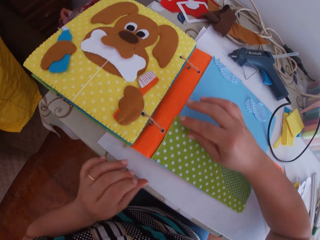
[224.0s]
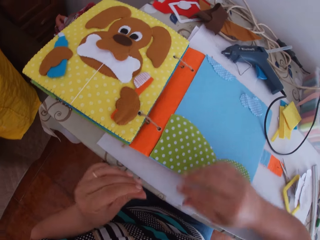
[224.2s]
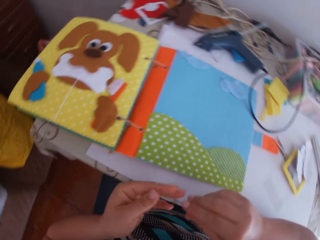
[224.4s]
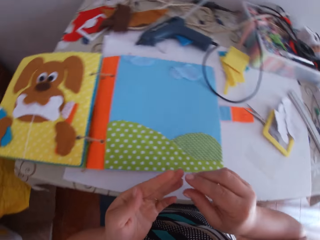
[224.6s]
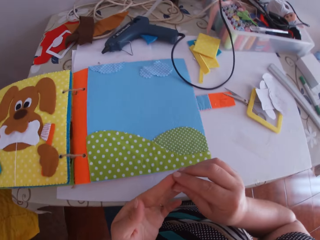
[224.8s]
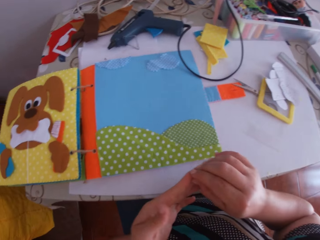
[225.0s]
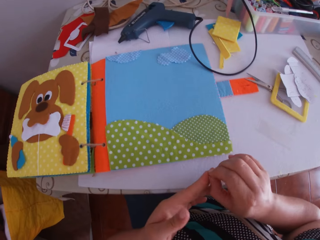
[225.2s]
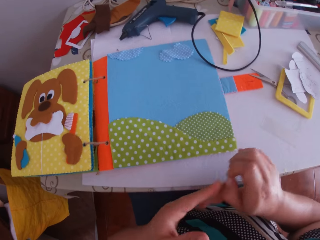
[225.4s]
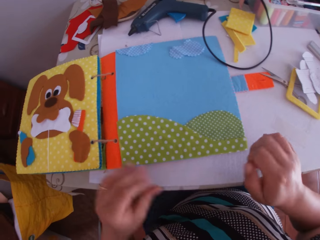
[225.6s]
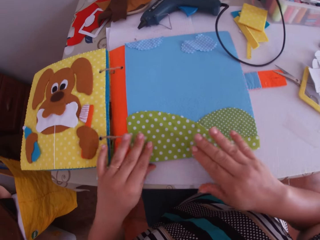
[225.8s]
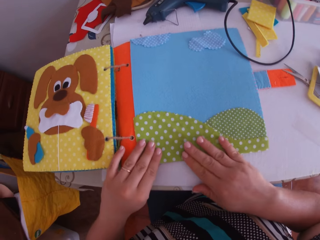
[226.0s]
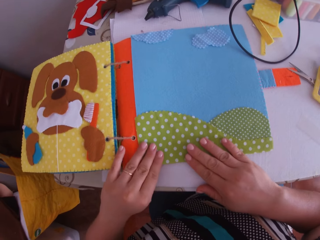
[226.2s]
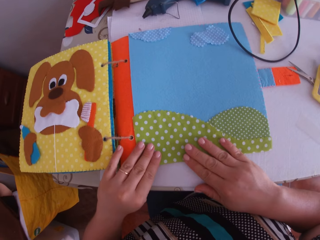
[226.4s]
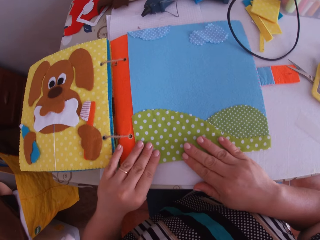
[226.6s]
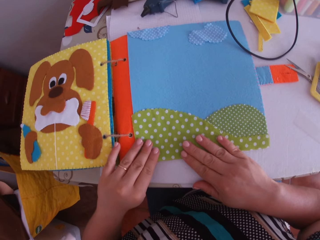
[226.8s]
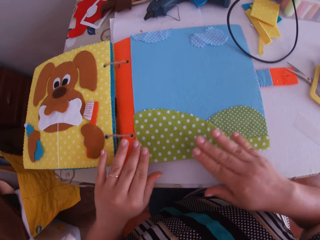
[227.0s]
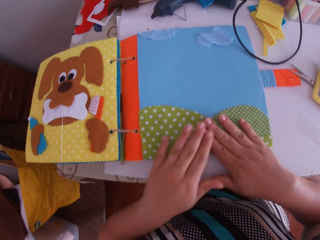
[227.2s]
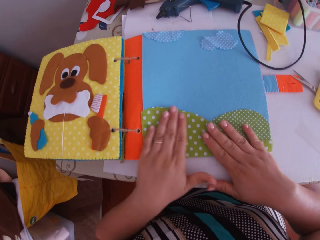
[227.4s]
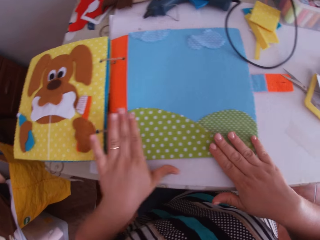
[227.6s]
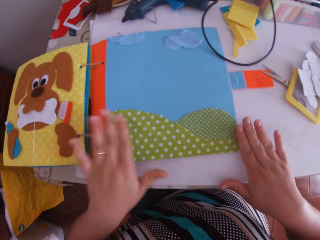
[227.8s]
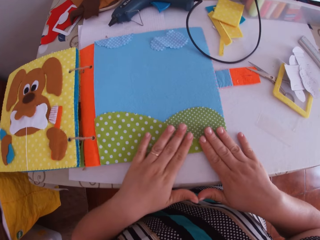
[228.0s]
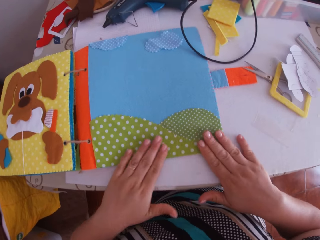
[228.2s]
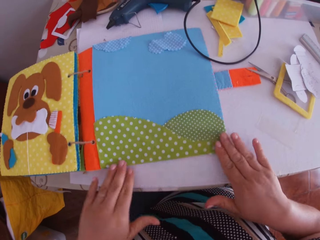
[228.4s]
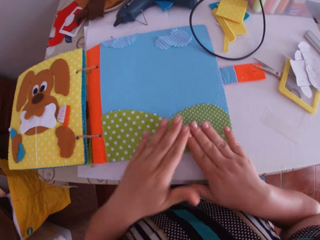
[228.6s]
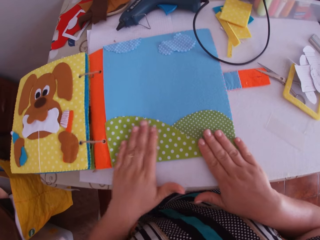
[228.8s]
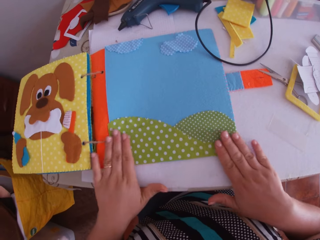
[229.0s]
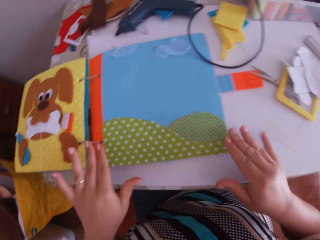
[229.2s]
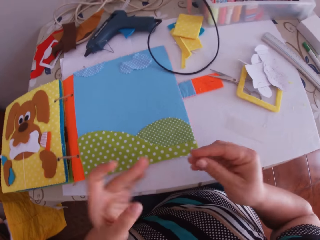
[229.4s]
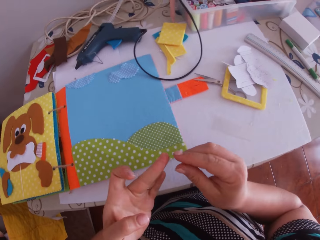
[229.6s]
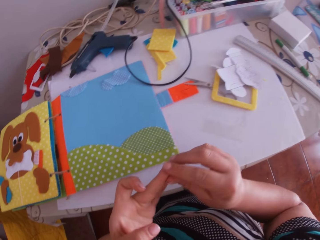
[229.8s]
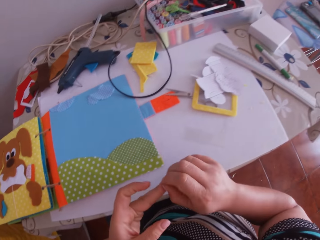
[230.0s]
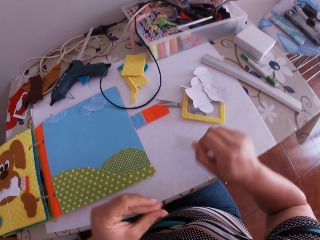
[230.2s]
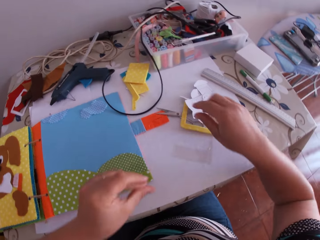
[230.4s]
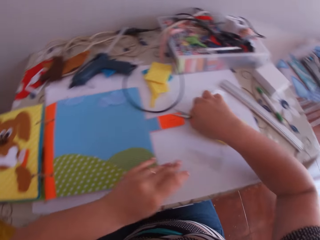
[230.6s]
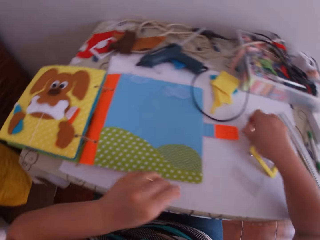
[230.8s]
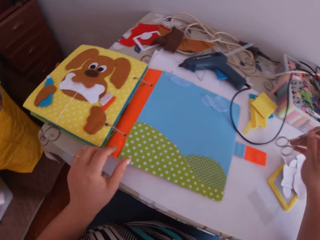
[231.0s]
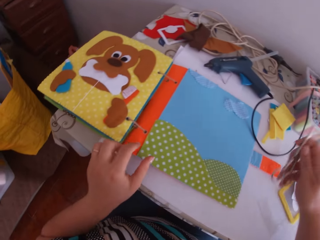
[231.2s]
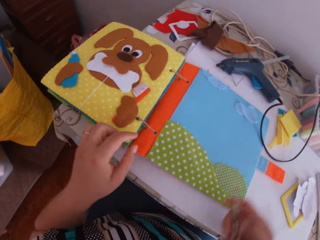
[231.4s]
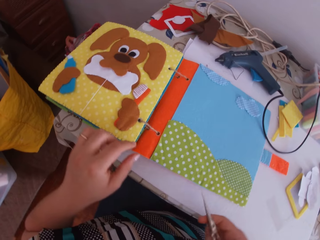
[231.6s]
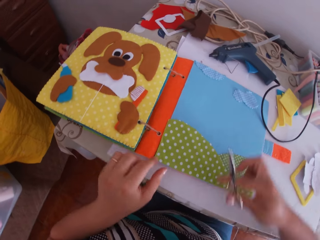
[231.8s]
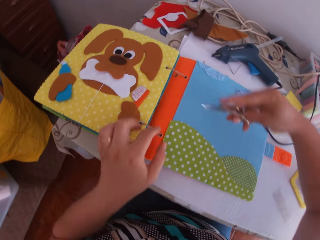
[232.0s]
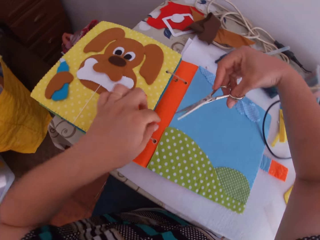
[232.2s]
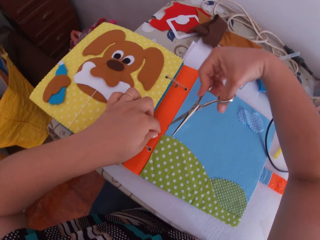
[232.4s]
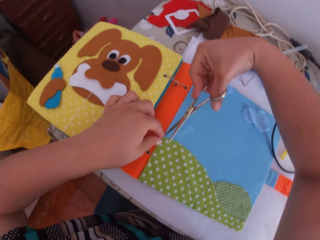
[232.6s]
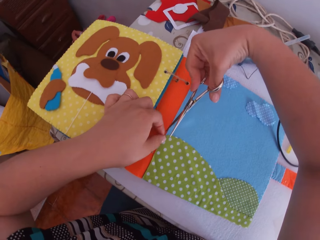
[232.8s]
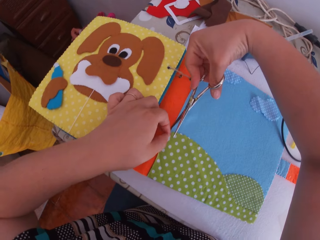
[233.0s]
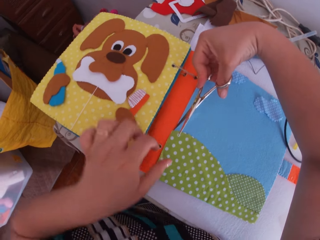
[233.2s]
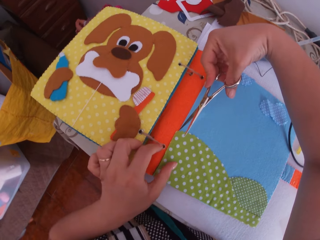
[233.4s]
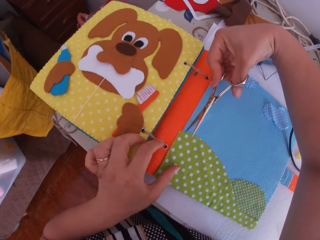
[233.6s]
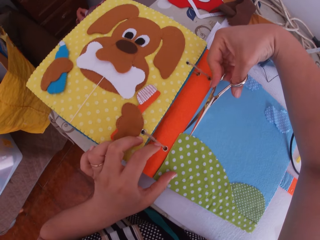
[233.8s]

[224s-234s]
The camera wearer swings her hand. She removes glue from her left index finger with her right hand. She presses the translucent paper on the binder with both hands. She sticks the felt material. She swings her hand. She picks up the pair of scissors with her right hand. She swings her hand.

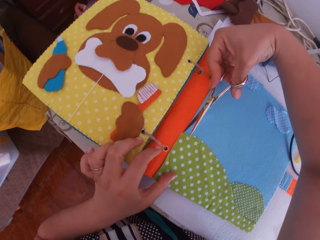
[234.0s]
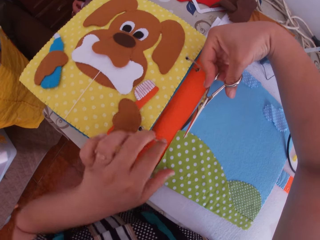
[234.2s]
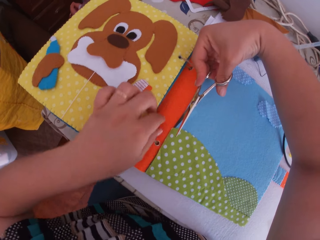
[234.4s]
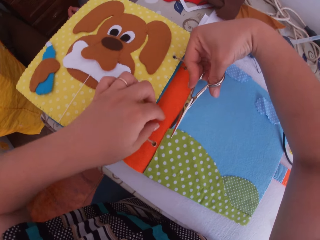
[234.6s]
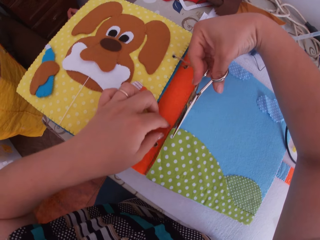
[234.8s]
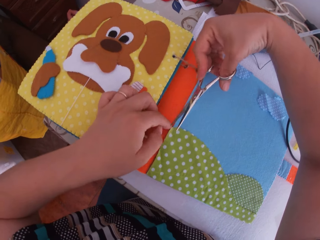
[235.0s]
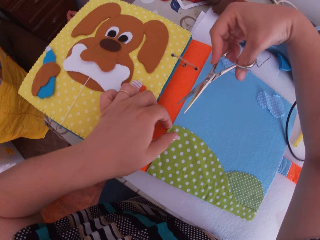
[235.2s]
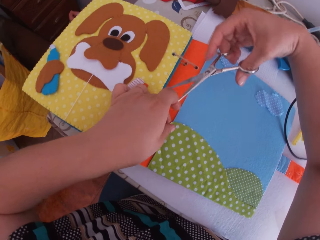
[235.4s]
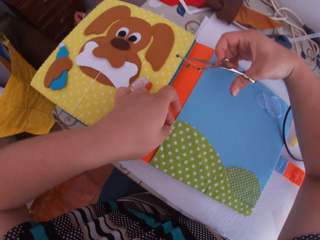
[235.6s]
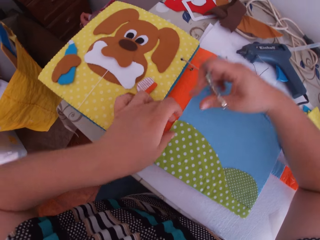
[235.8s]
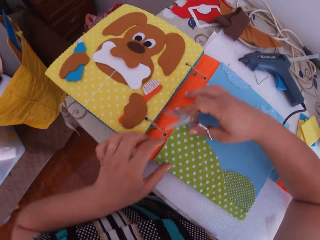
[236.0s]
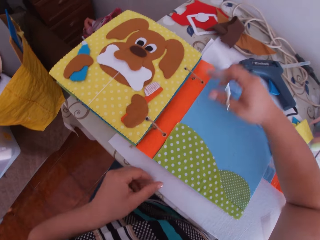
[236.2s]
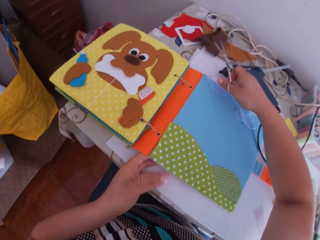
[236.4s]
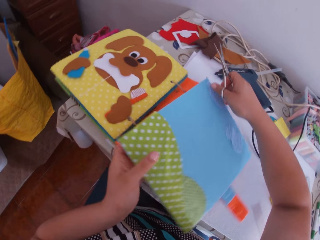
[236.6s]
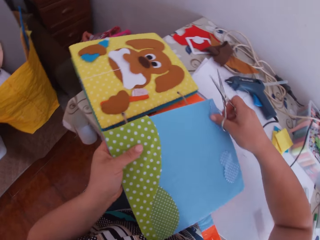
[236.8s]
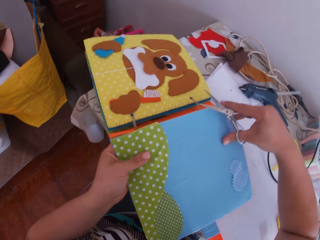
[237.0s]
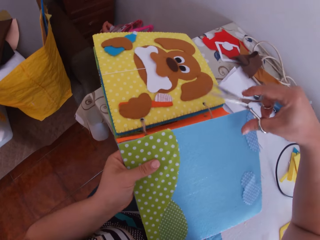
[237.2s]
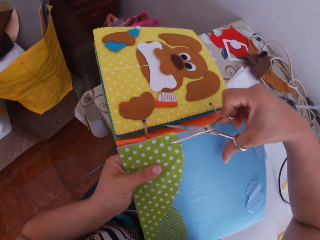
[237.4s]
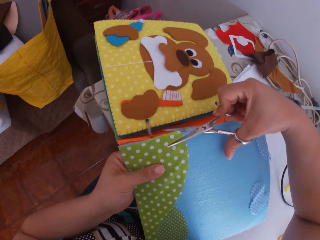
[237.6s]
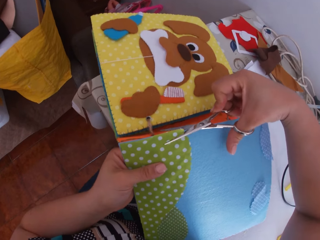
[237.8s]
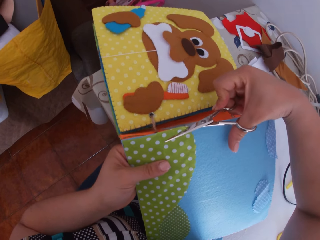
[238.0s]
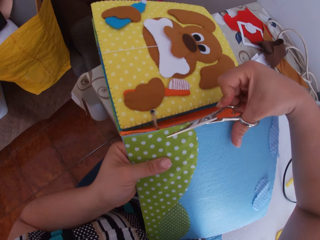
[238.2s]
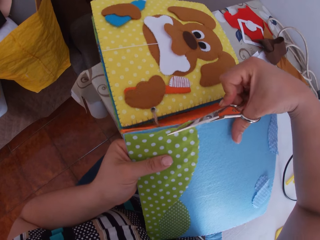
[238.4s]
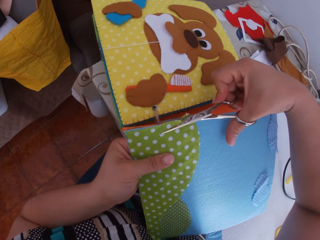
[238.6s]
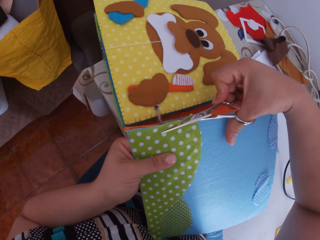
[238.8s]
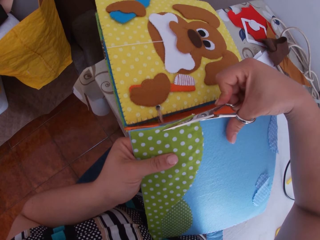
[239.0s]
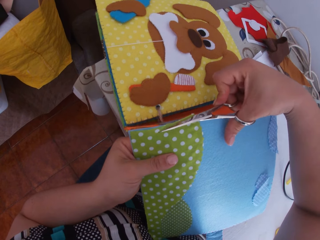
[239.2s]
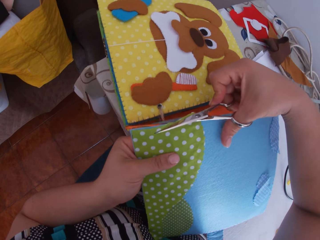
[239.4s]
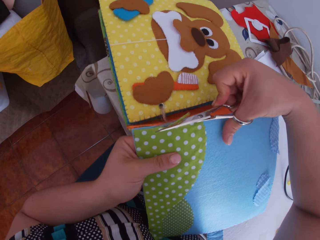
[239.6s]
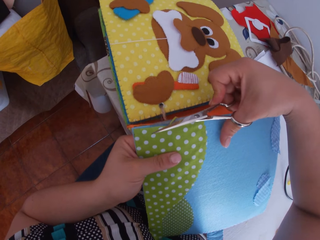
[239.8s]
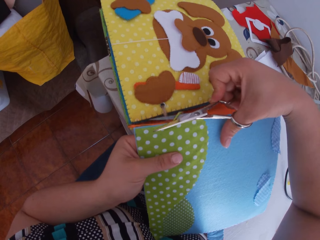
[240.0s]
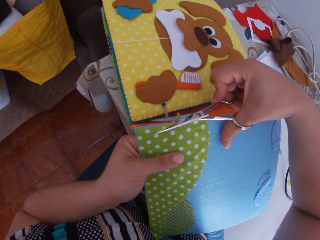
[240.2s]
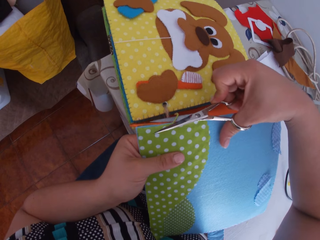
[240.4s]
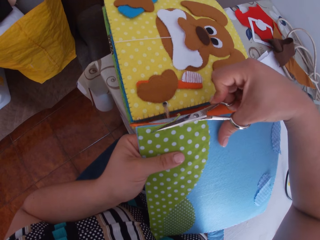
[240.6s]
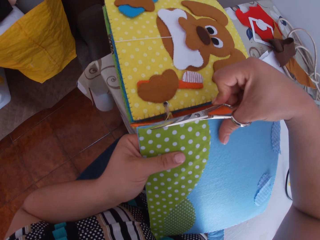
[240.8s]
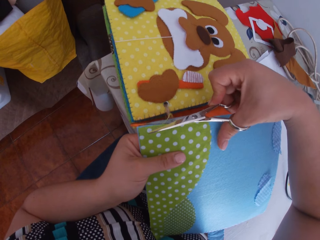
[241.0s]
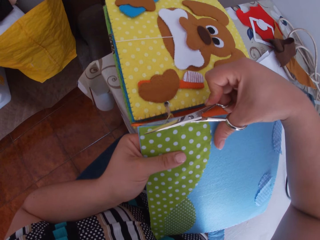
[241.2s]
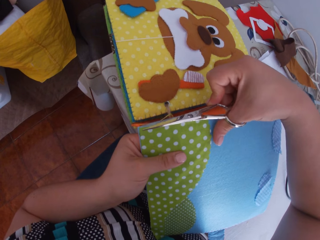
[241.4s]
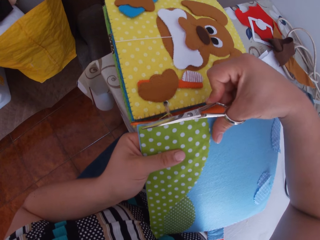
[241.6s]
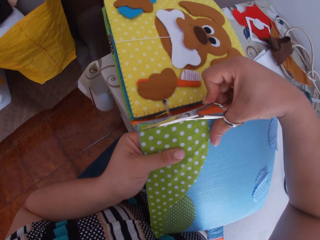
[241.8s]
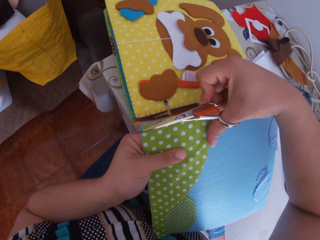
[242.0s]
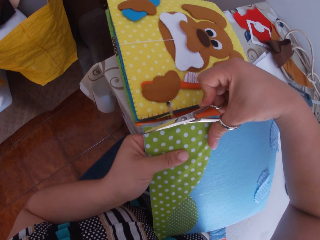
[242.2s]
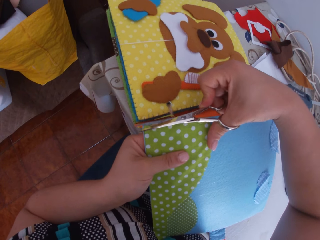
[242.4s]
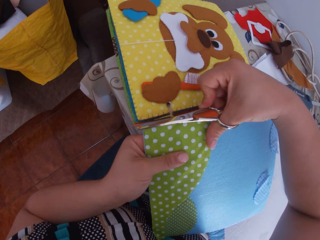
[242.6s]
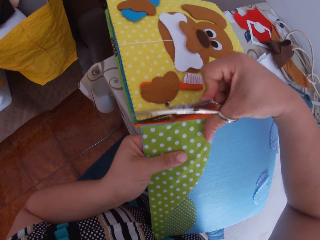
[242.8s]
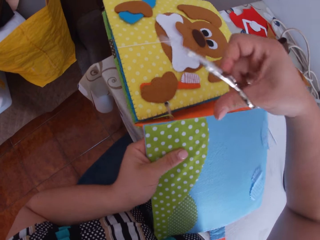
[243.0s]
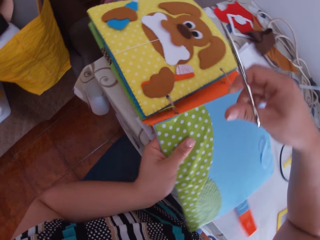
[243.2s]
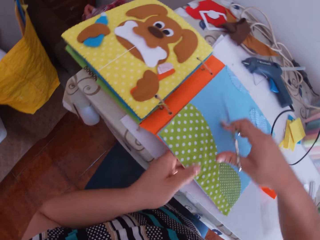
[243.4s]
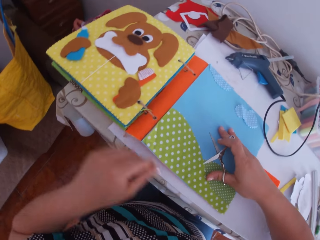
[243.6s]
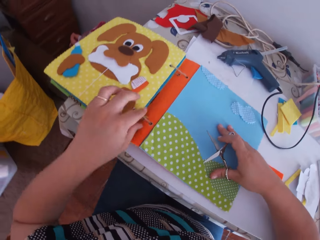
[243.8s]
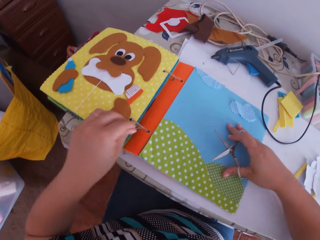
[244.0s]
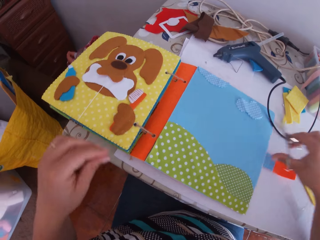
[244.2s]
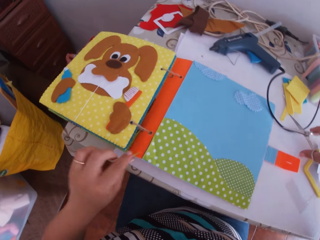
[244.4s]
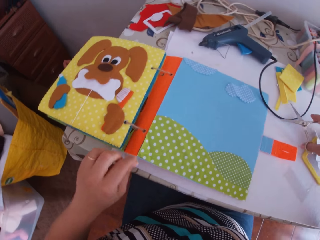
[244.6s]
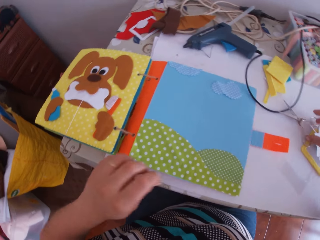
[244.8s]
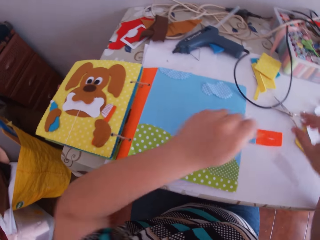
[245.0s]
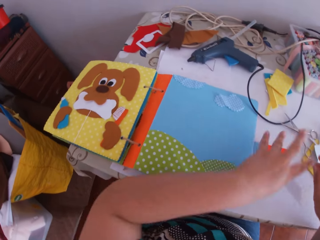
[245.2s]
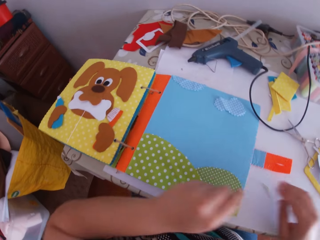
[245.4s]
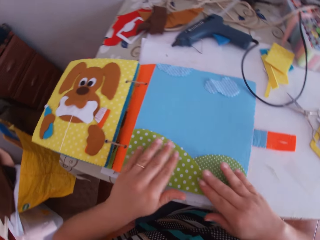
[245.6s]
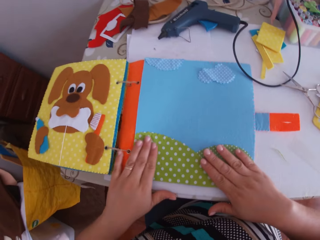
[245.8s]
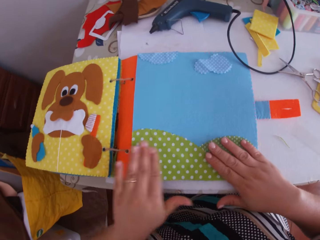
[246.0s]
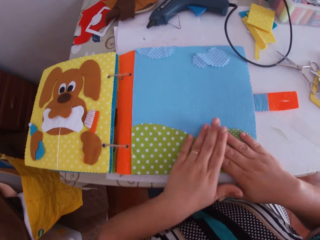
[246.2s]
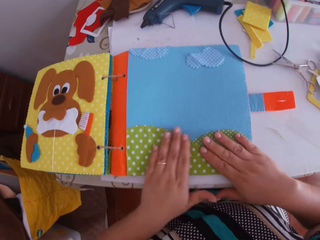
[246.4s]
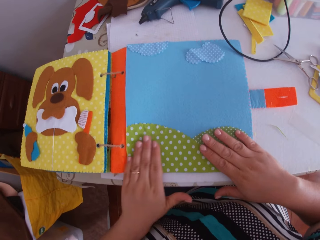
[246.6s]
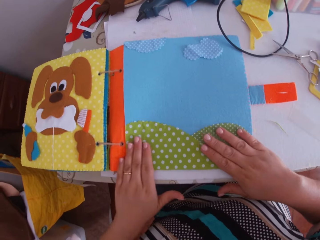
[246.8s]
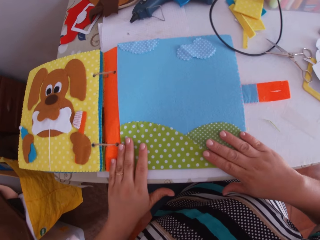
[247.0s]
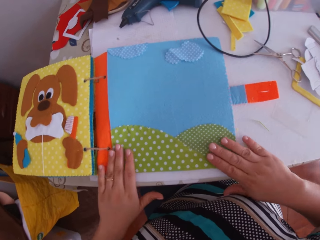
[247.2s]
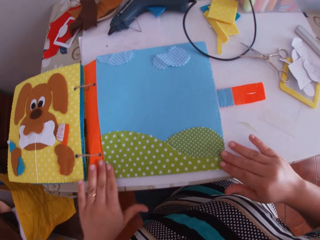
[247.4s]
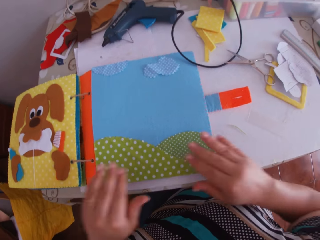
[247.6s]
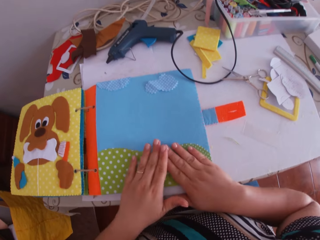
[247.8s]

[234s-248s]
The camera wearer touches the craft book. She swings her hand. She moves the craft book. She swings her hand. She trims the translucent paper with the scissors in her right hand. She turns the craft book. She swings her hand. She drops the scissors on the table with her right hand. She swings her hand. She sticks the felt material. She presses the translucent paper on the binder with both hands.
